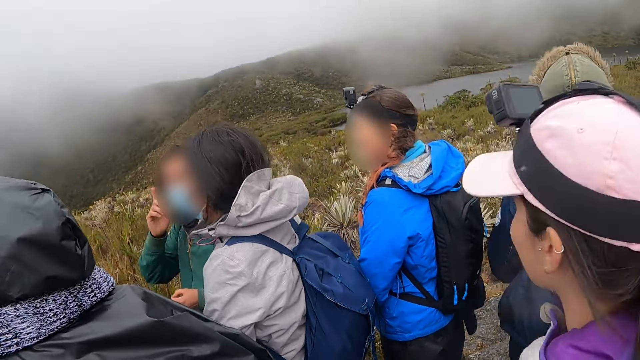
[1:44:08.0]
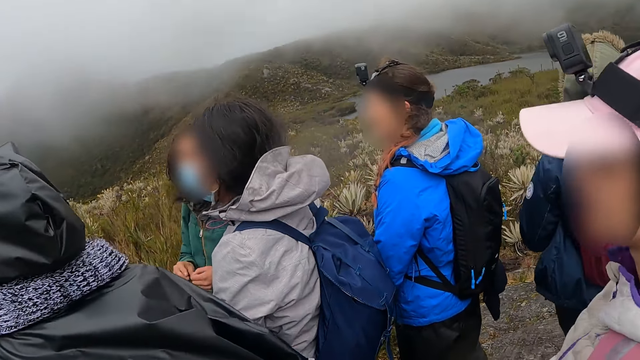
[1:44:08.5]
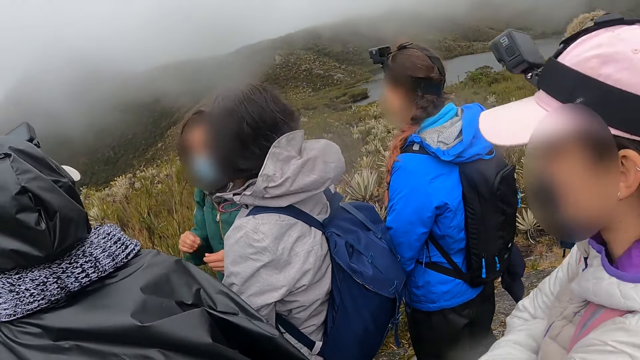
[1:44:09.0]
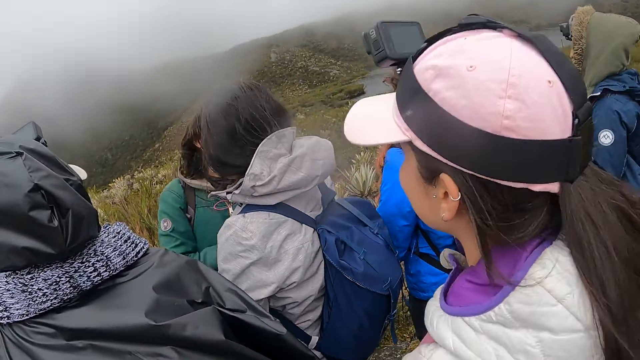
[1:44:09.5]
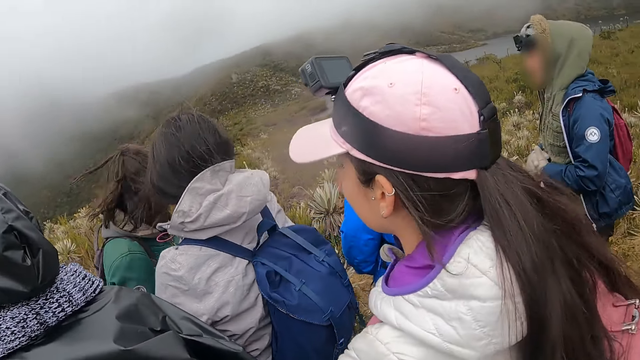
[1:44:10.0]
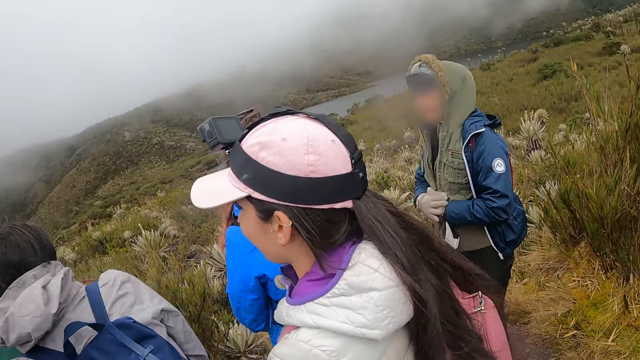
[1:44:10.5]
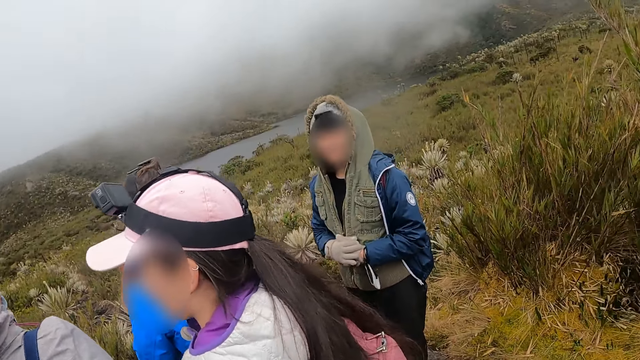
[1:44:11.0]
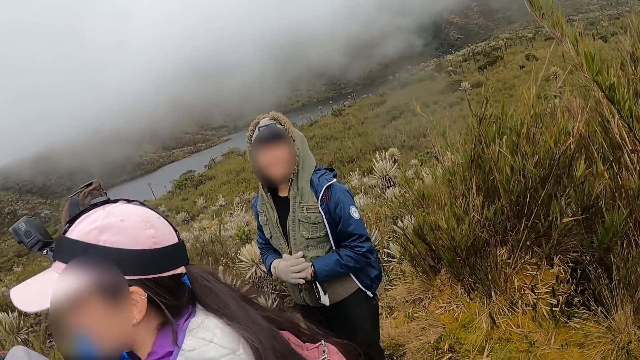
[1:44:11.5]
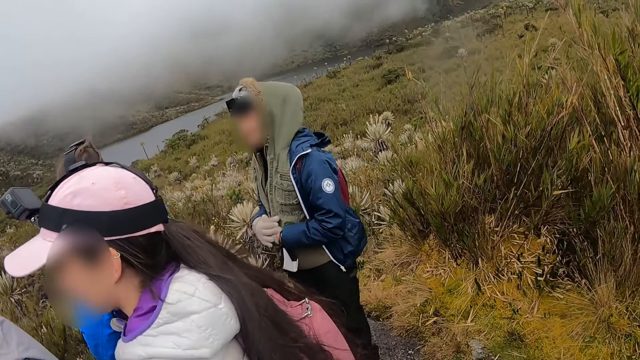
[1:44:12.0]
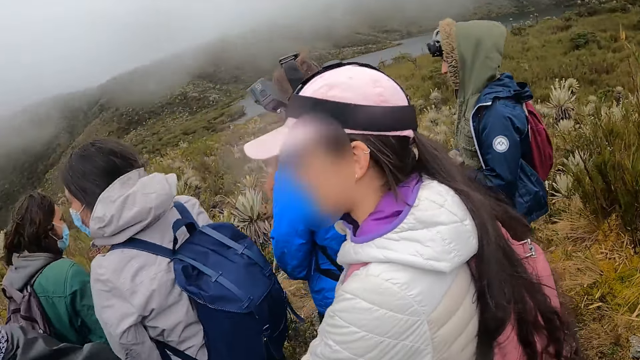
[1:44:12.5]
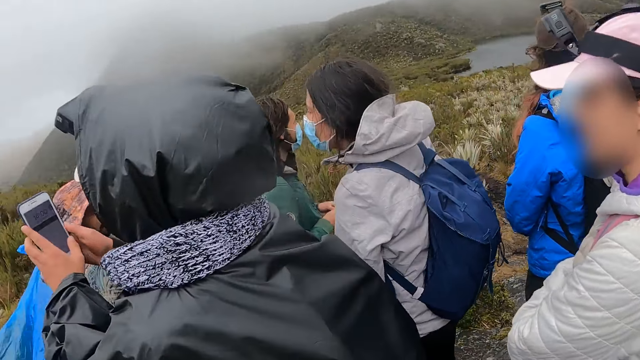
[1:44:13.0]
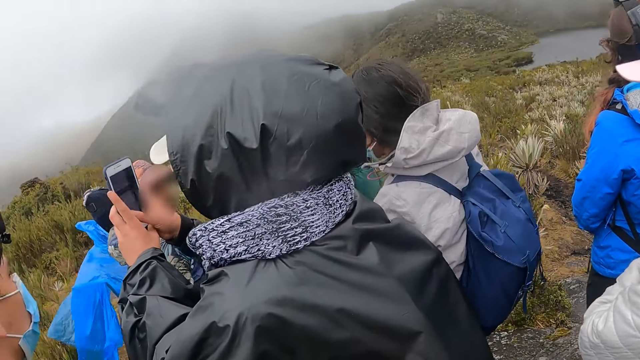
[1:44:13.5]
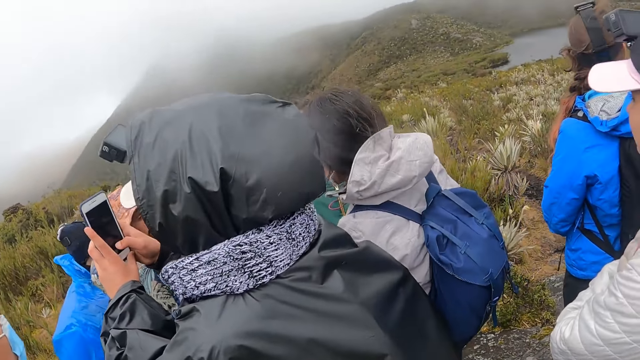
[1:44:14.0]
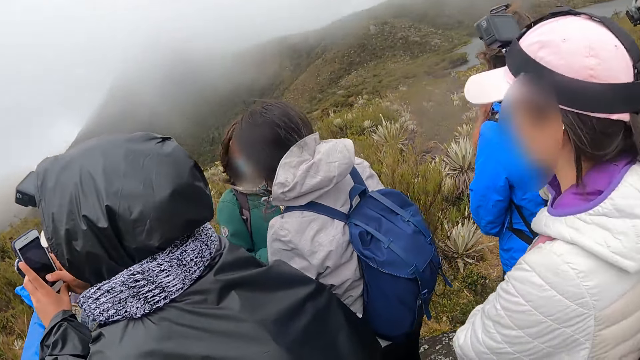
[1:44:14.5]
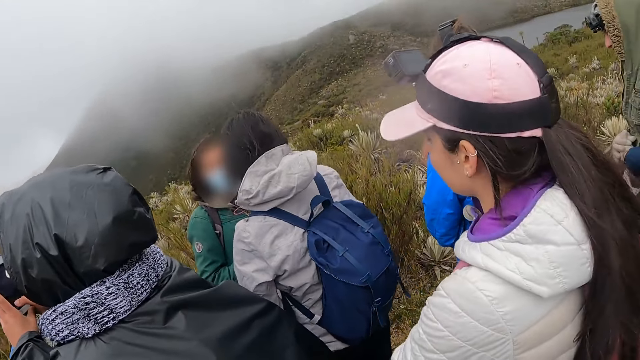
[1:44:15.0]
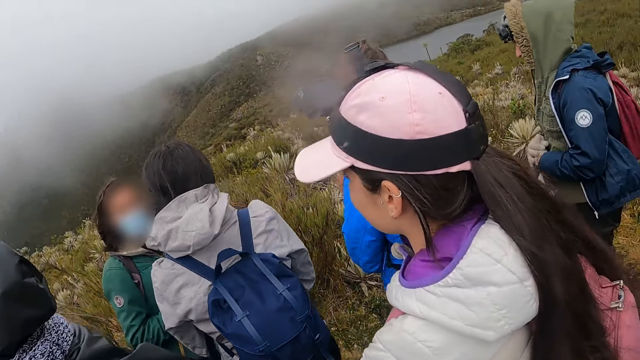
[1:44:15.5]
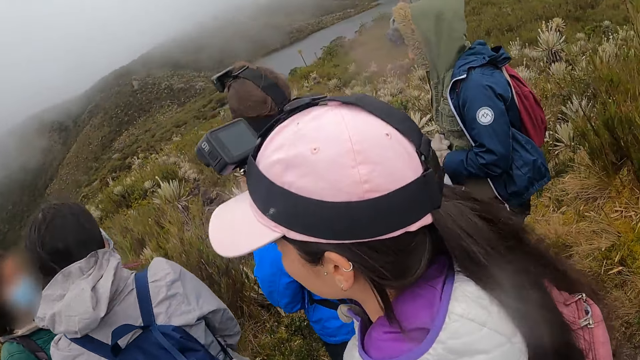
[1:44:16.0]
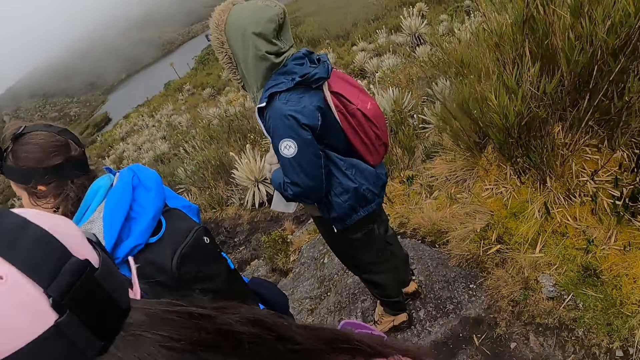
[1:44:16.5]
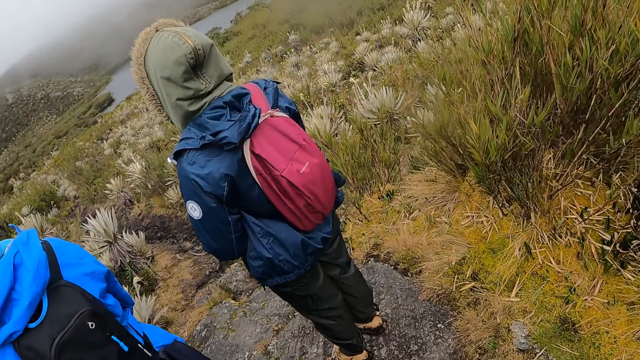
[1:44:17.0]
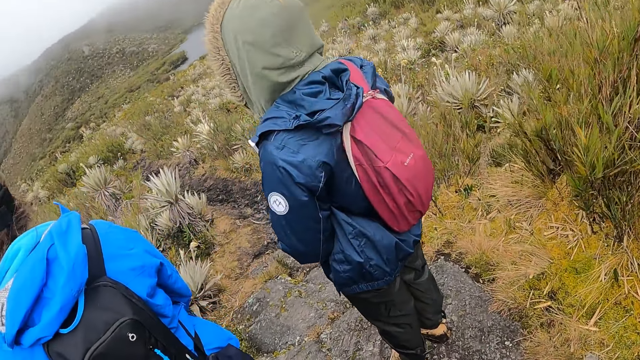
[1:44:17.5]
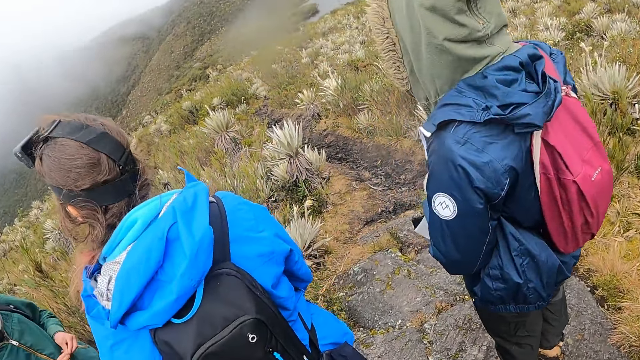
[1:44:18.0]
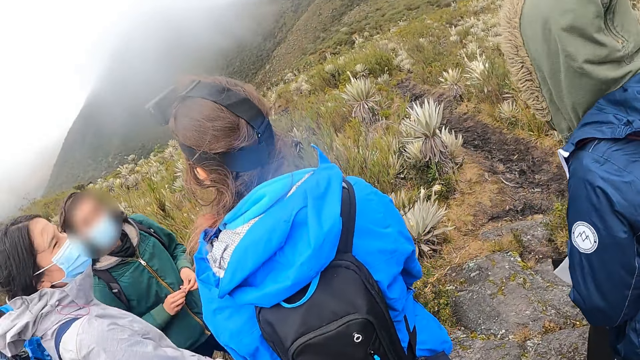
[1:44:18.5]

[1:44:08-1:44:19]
A man talks to a woman. Another man talks to the camera wearer. The camera wearer moves around the mountain. Another man takes pictures of mountains with the phone in his hands.

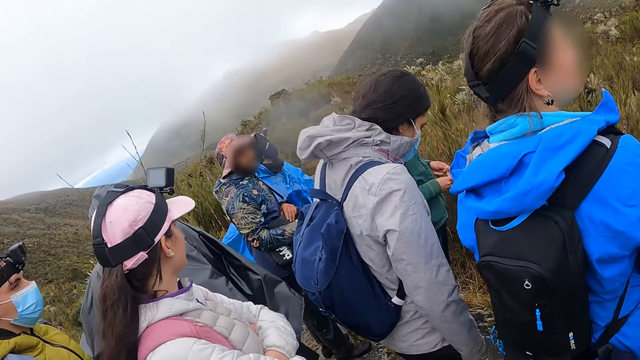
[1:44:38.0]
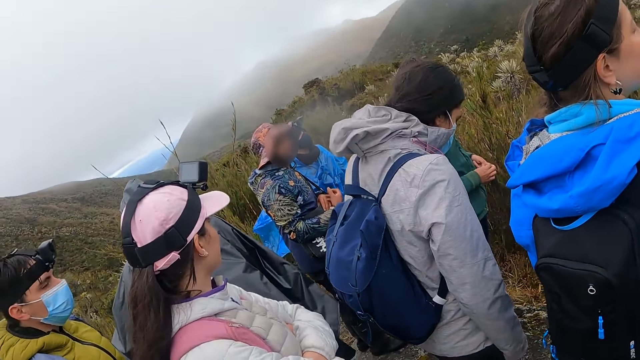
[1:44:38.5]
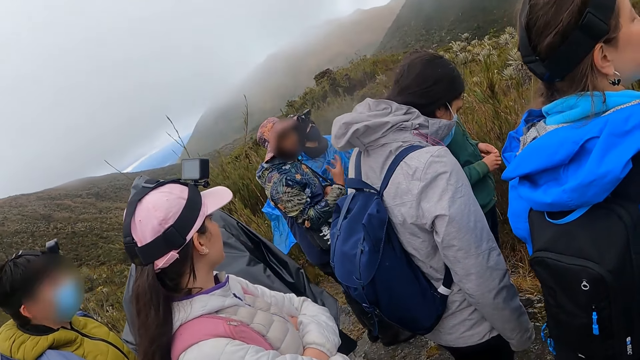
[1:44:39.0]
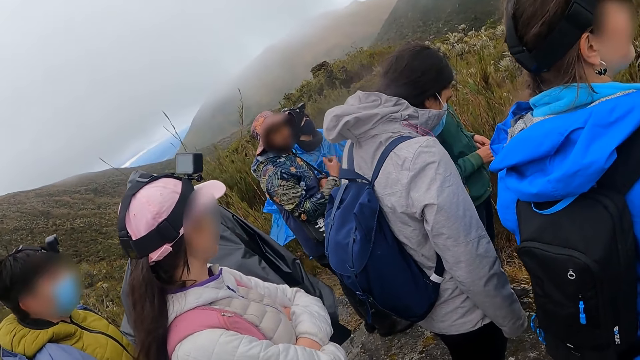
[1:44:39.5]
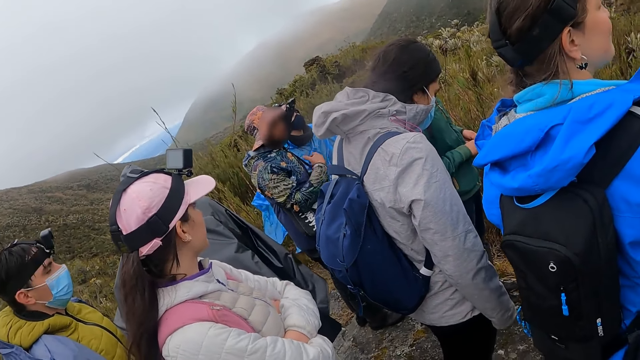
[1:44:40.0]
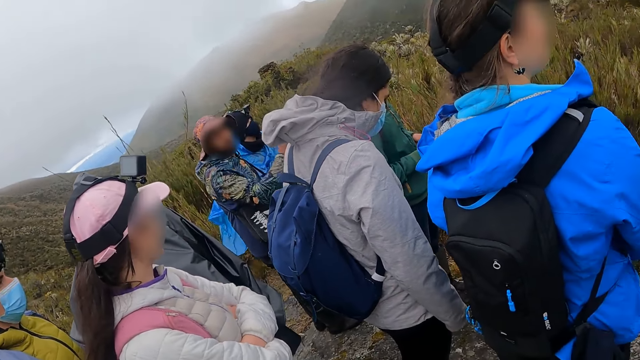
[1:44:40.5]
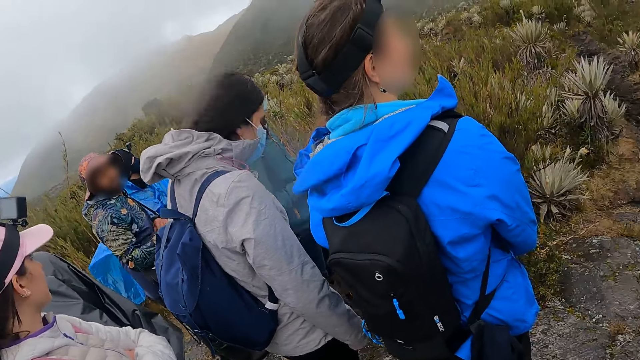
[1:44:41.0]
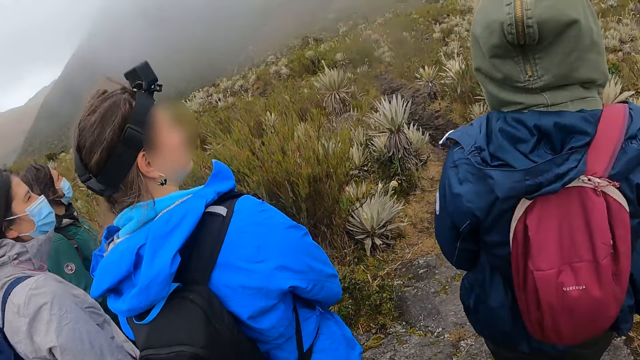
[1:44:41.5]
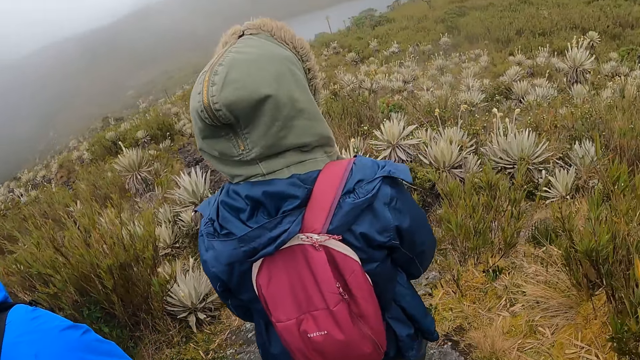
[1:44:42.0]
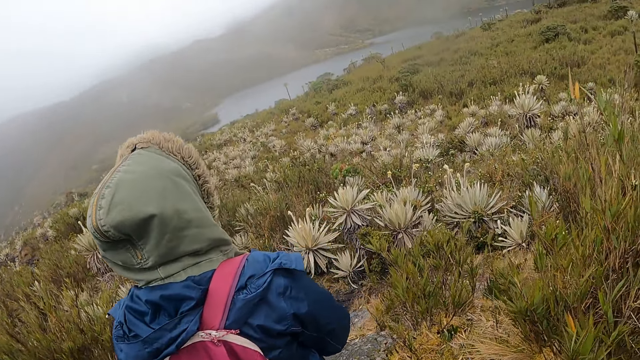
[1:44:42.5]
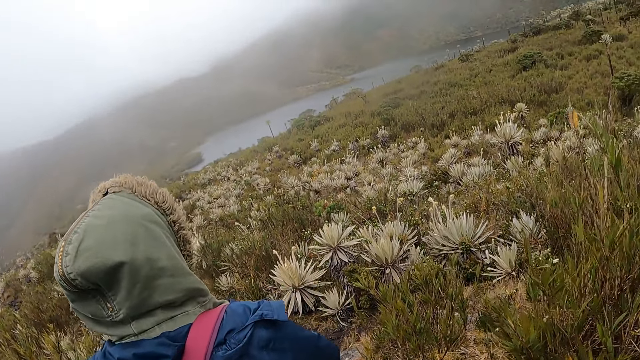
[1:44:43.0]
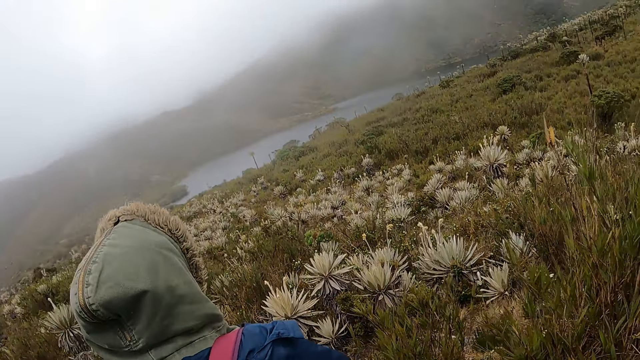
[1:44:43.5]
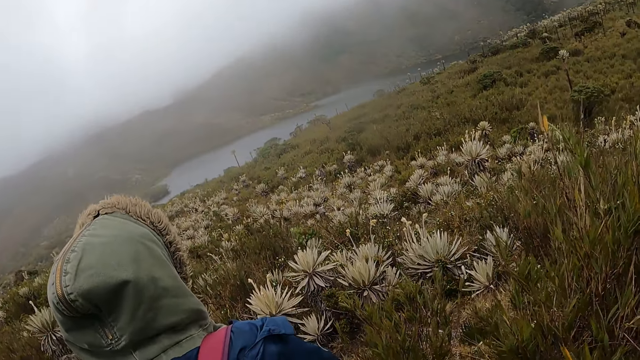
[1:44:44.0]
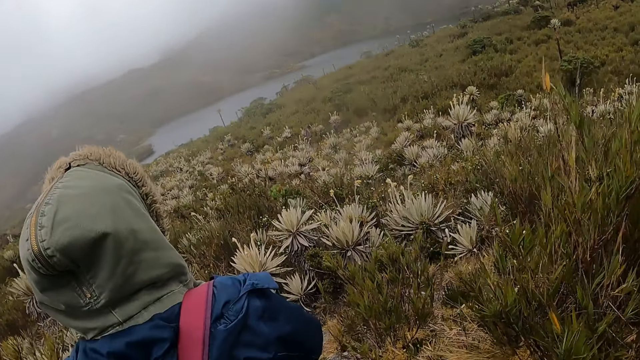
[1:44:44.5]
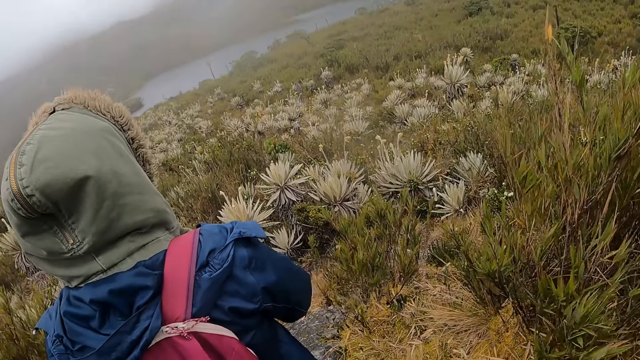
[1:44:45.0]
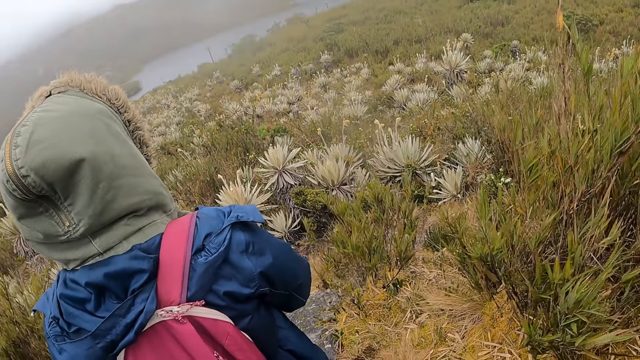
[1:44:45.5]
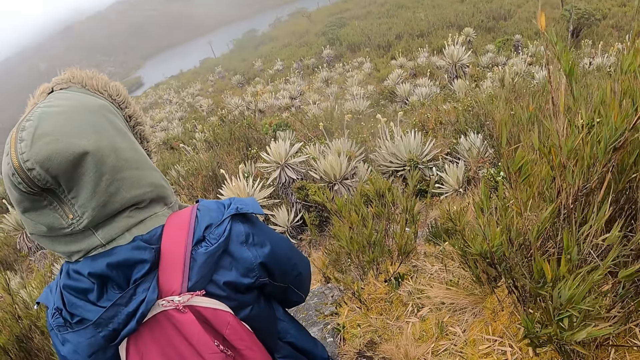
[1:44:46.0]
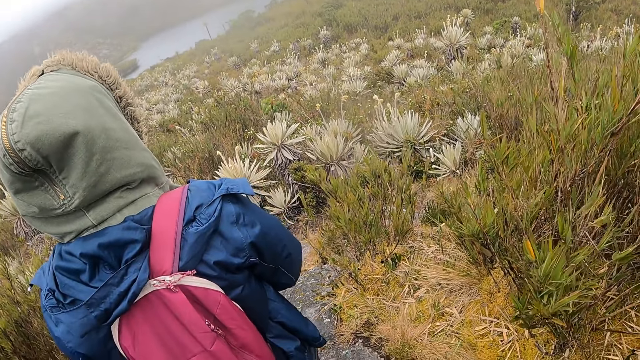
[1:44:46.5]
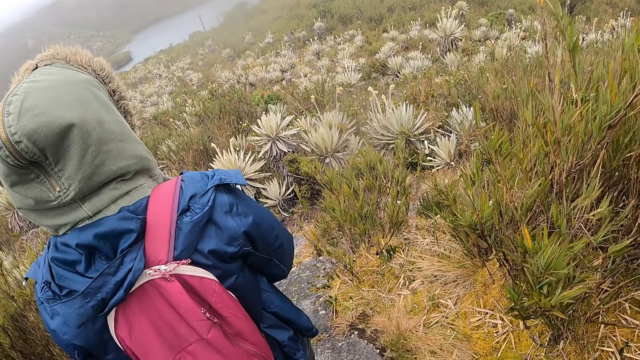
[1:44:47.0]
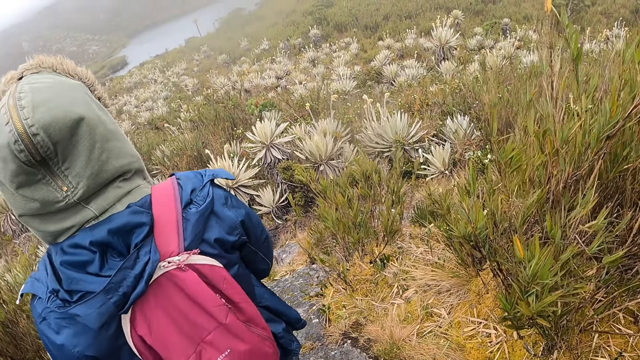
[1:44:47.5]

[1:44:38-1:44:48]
A man talks to people. The camera wearer moves around the mountain.
